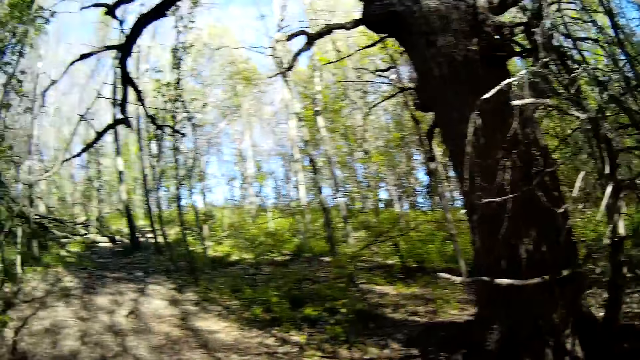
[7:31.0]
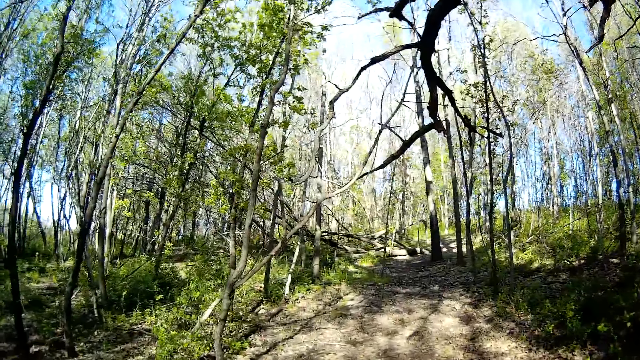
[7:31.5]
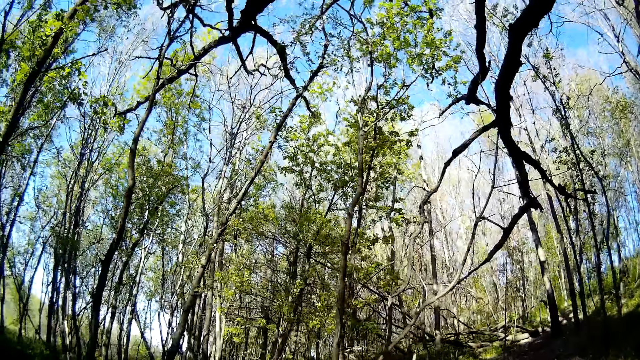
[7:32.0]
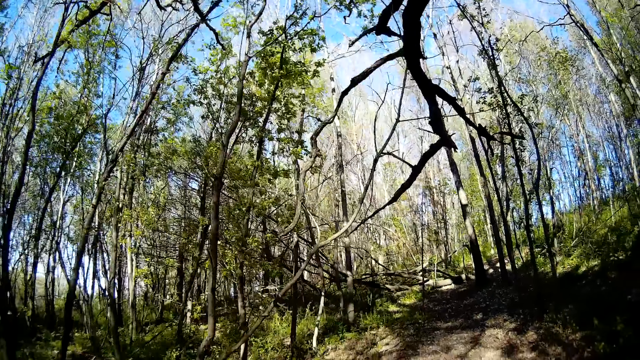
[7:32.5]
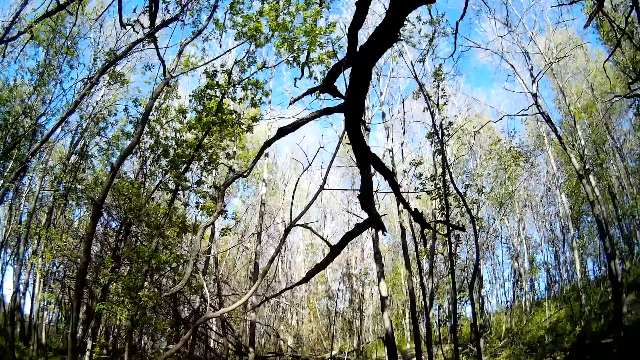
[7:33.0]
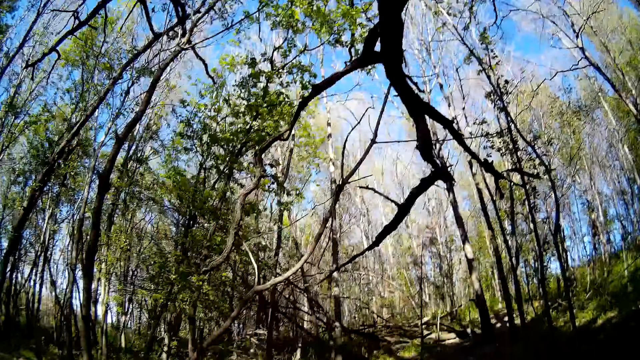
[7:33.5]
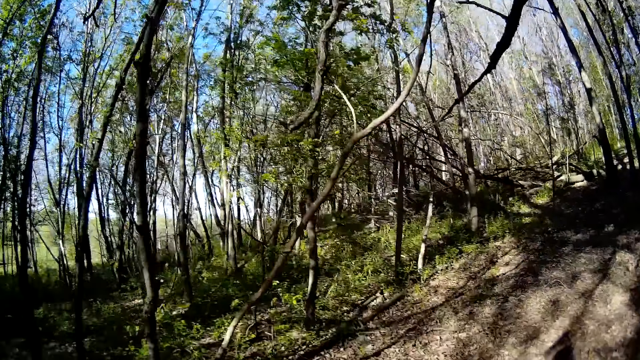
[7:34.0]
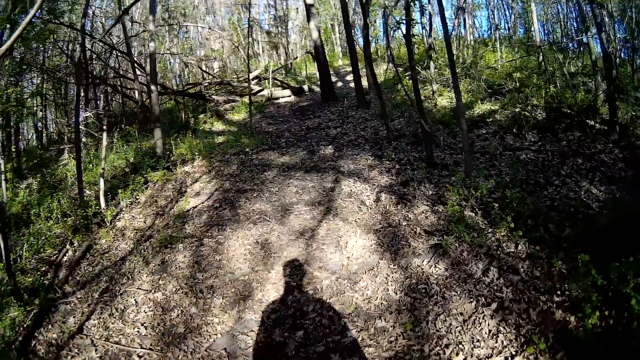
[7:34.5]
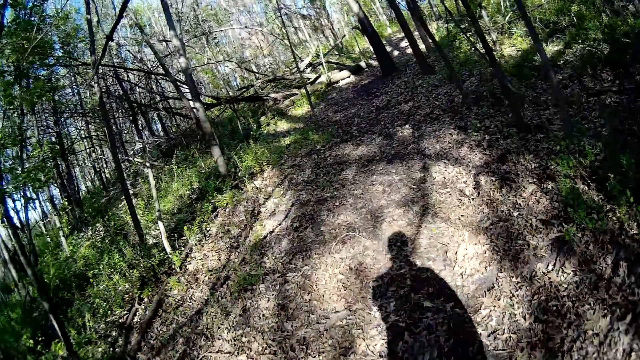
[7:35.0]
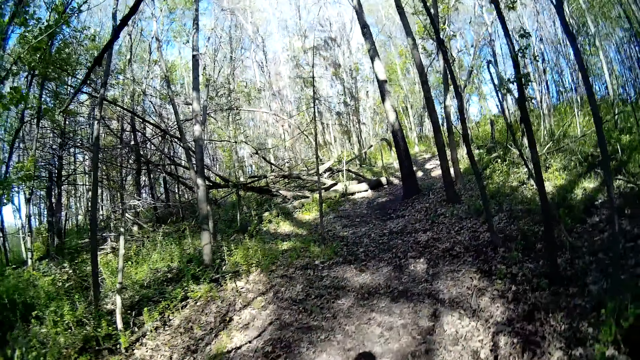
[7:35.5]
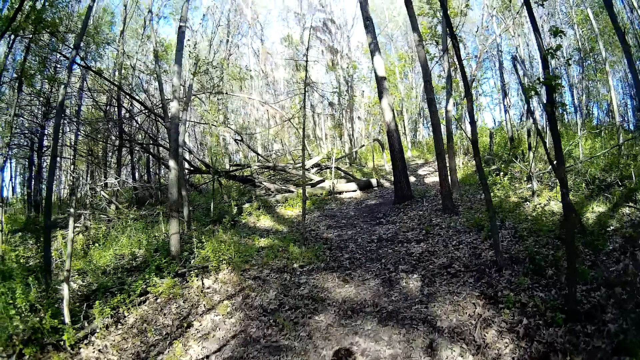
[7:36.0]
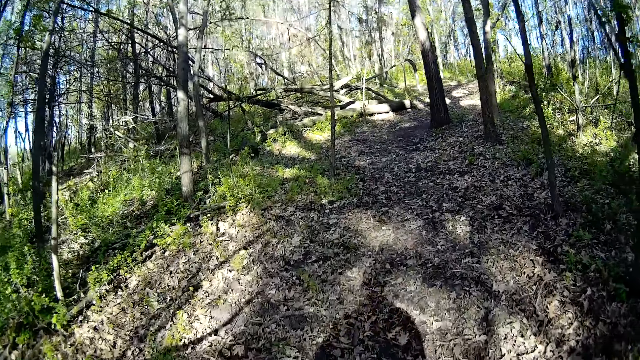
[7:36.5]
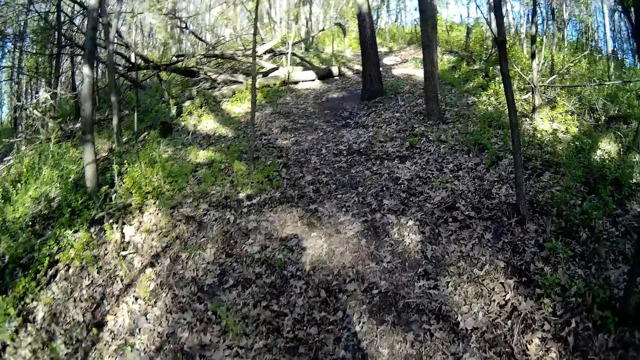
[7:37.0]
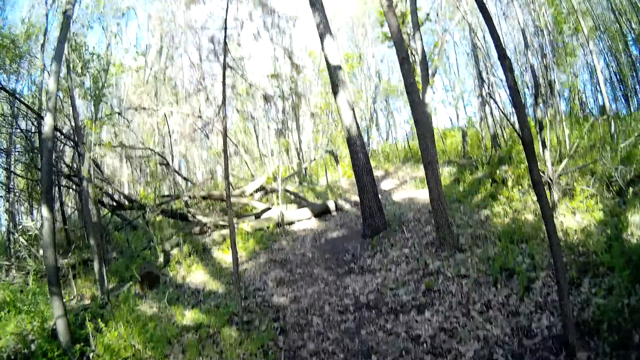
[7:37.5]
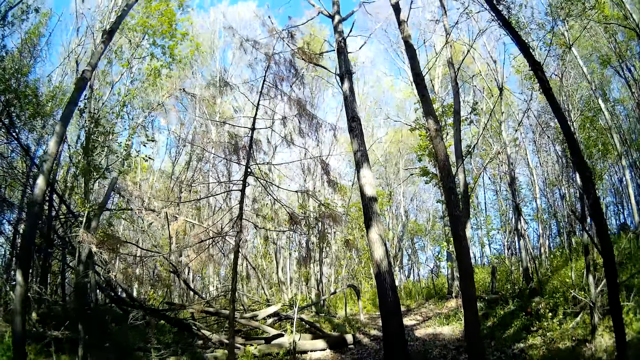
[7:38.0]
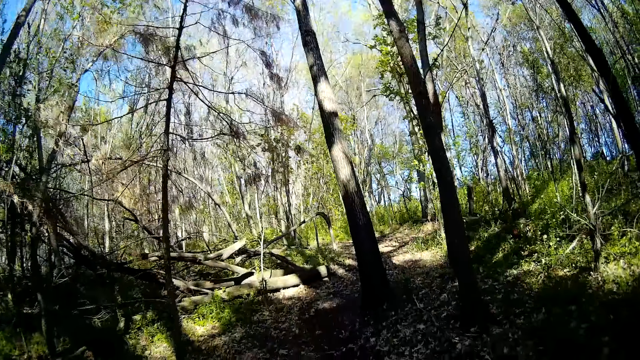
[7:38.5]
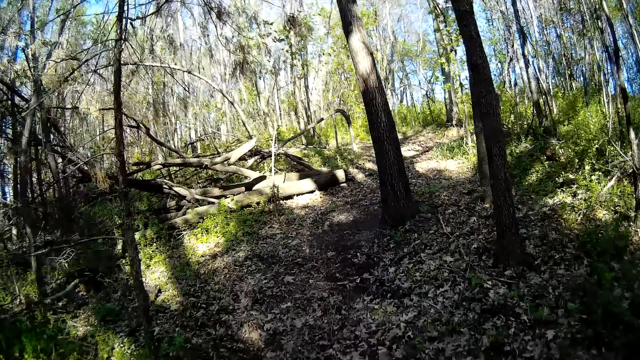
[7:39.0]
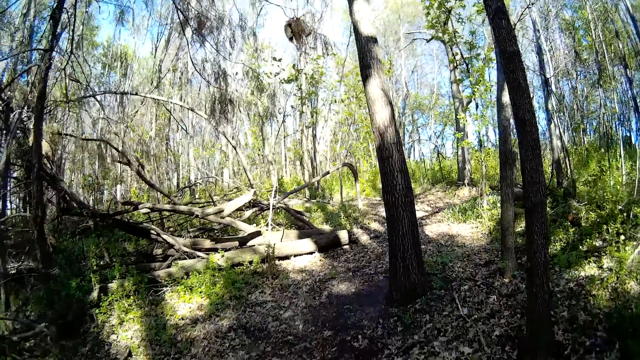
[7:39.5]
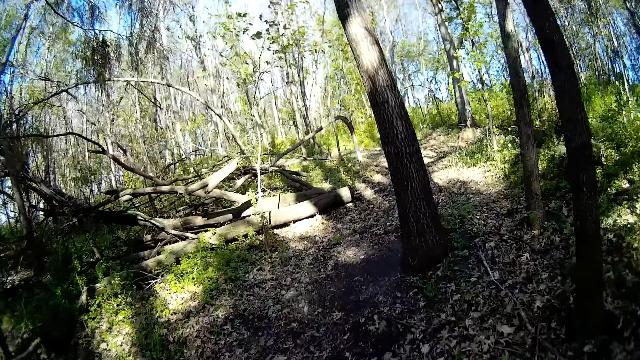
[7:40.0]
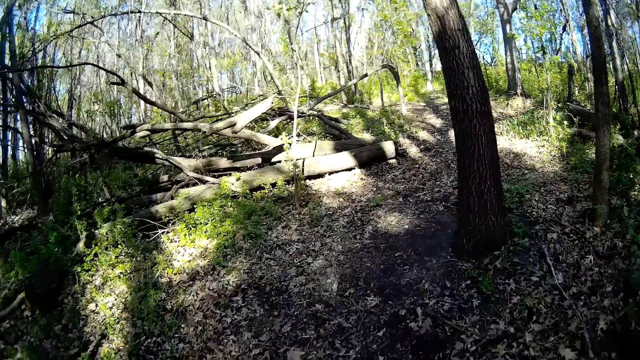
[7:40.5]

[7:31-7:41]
The camera wearer walks in the woods.

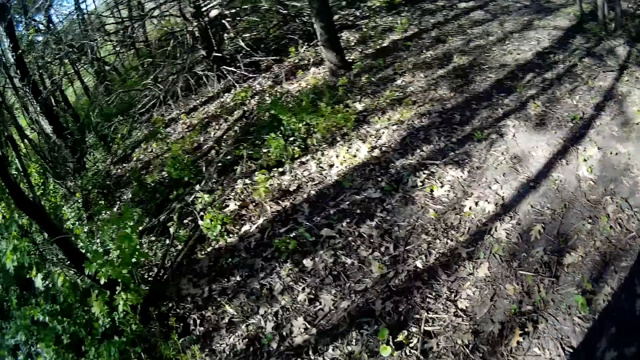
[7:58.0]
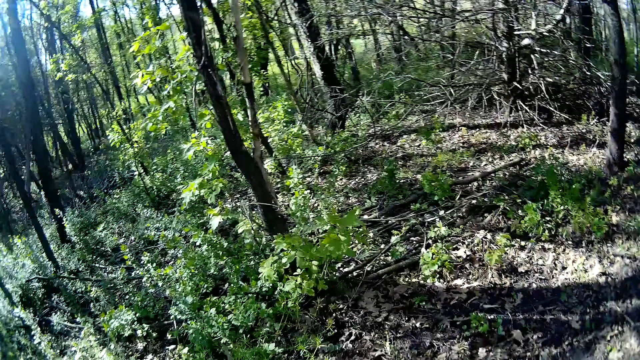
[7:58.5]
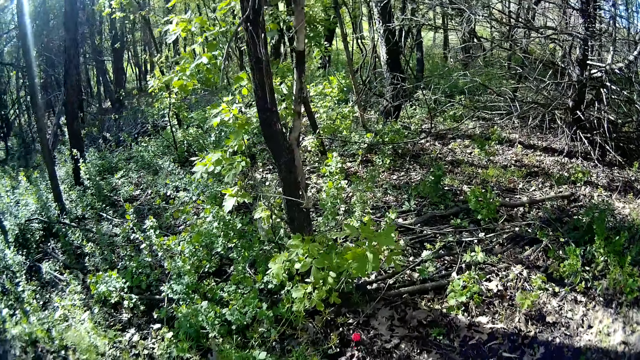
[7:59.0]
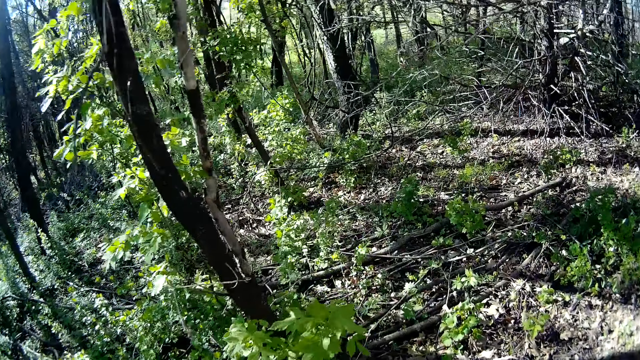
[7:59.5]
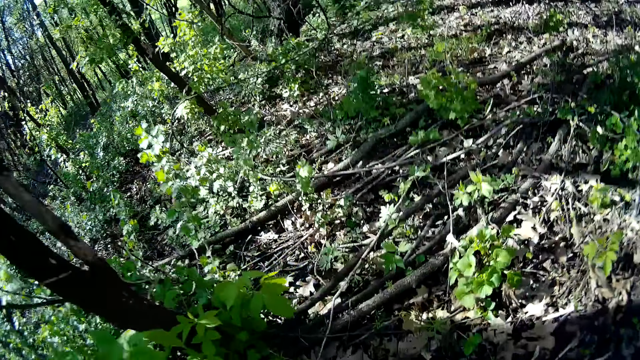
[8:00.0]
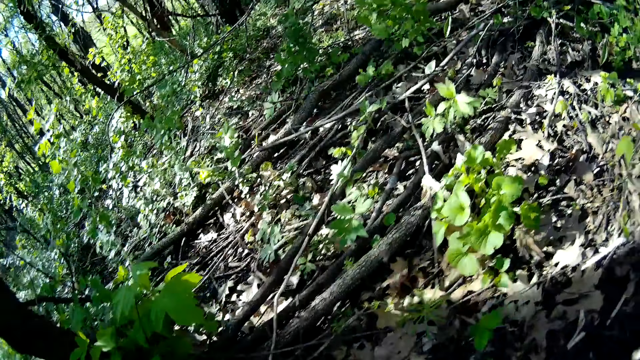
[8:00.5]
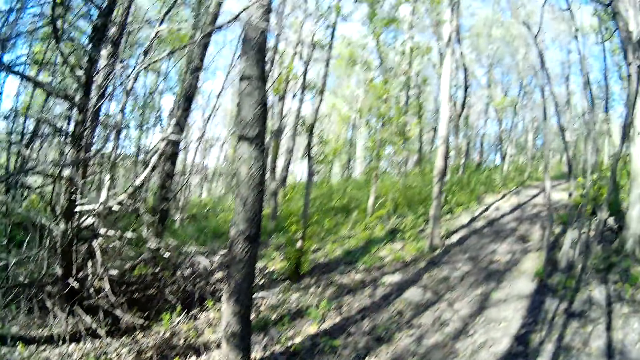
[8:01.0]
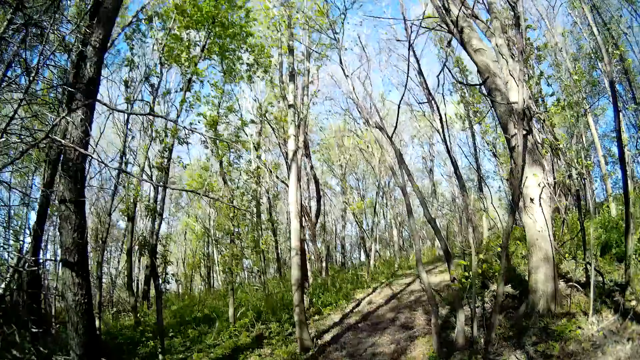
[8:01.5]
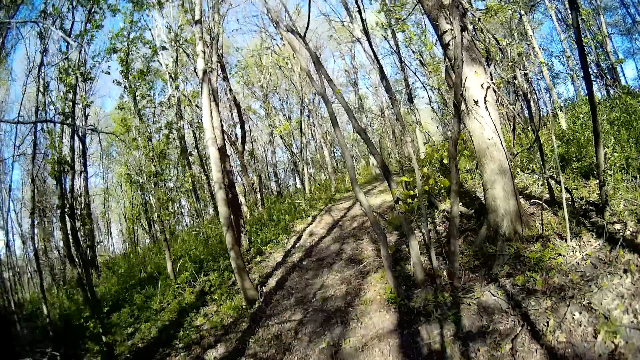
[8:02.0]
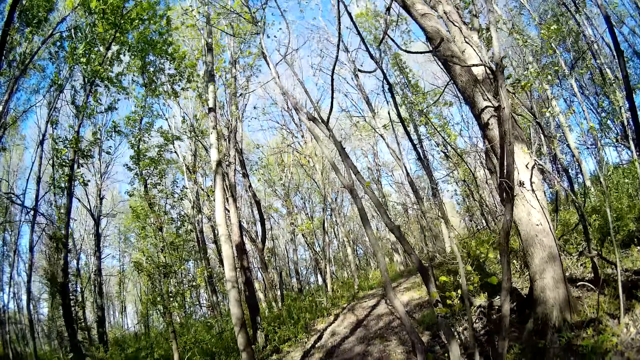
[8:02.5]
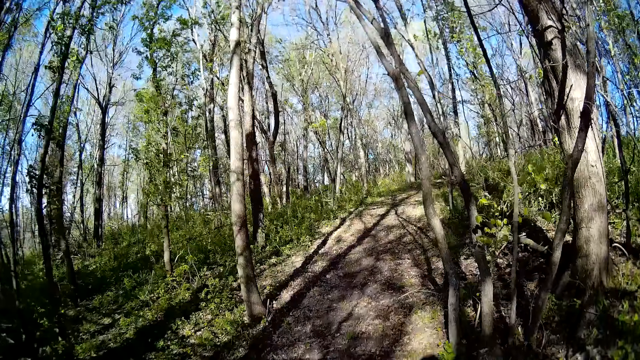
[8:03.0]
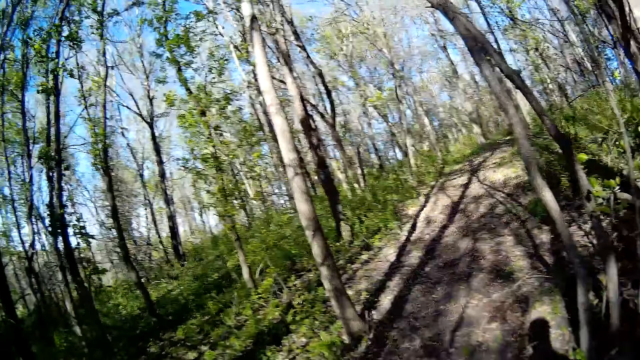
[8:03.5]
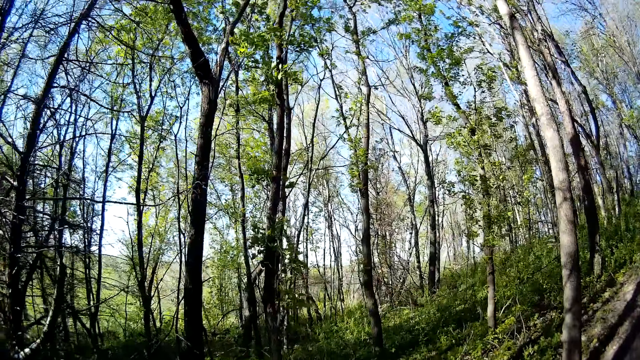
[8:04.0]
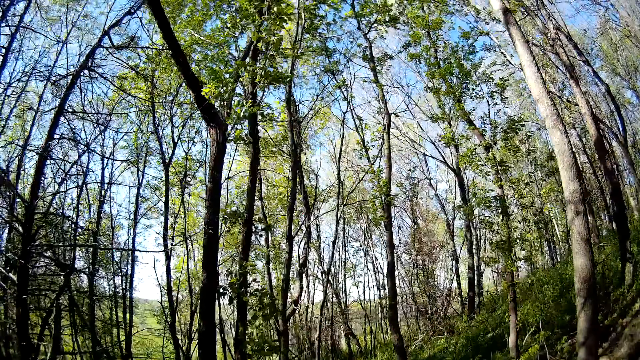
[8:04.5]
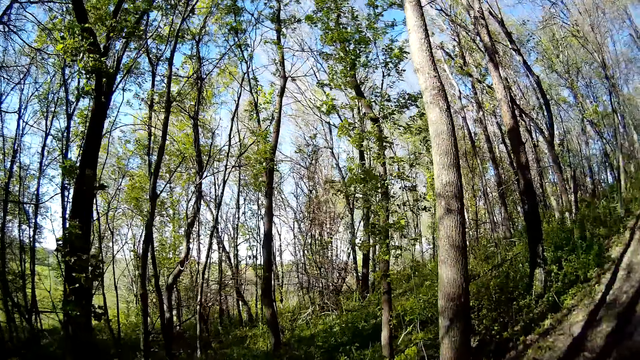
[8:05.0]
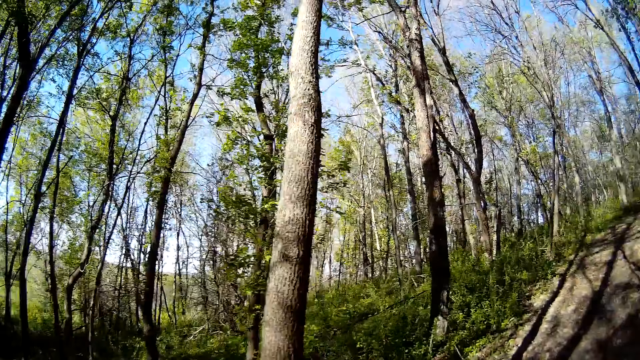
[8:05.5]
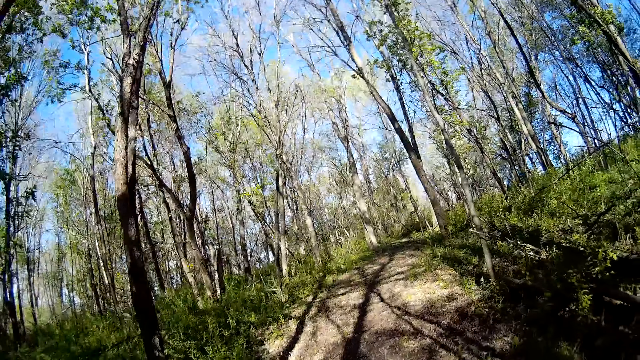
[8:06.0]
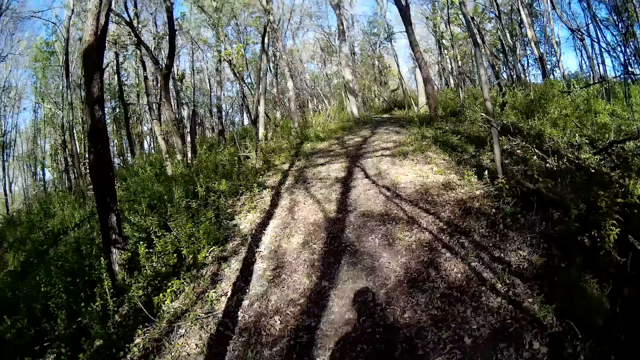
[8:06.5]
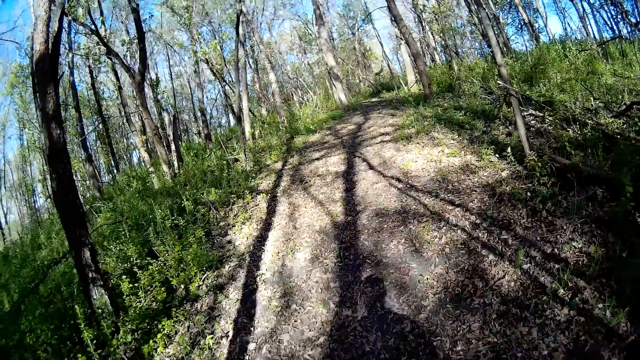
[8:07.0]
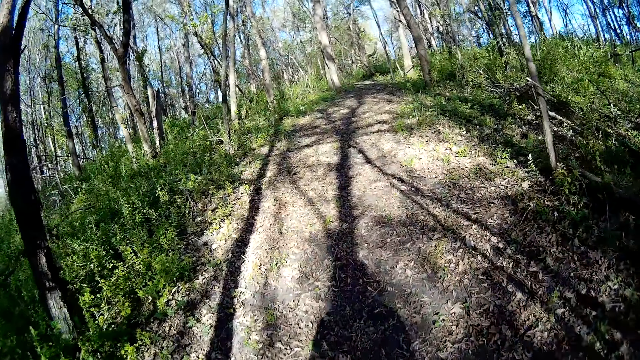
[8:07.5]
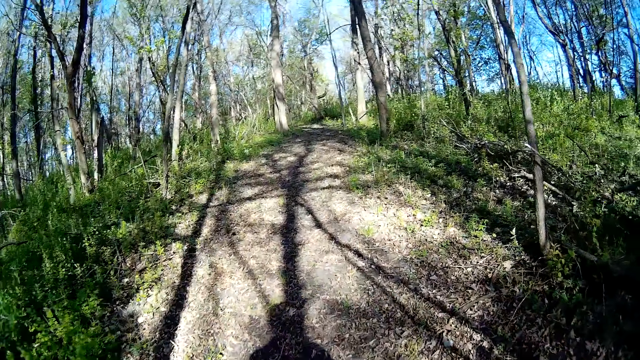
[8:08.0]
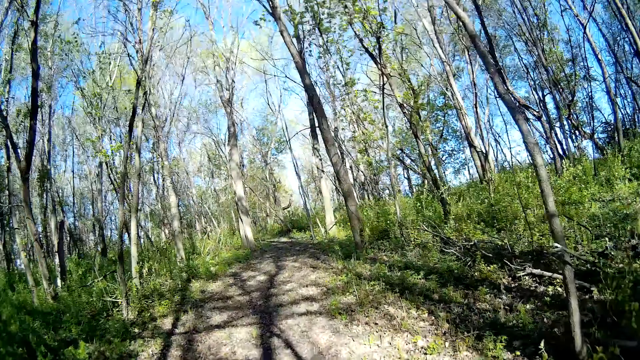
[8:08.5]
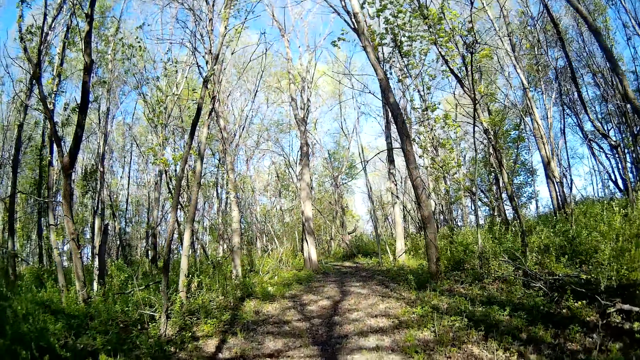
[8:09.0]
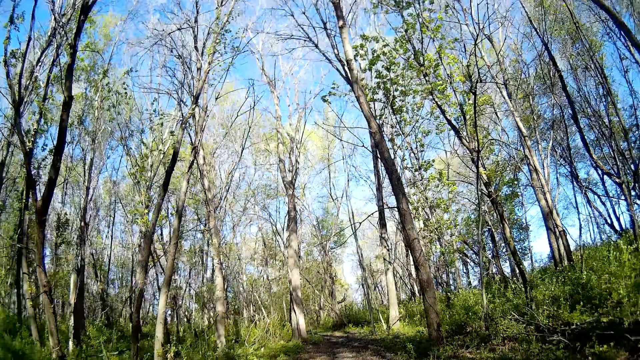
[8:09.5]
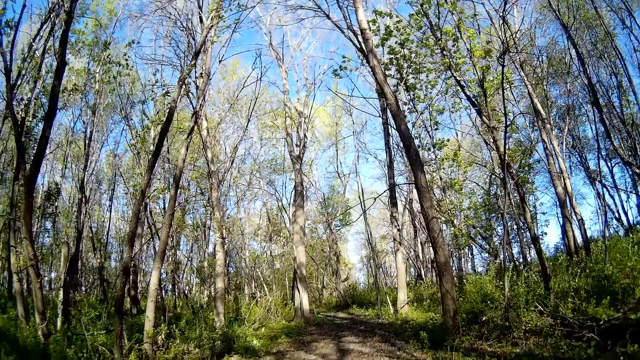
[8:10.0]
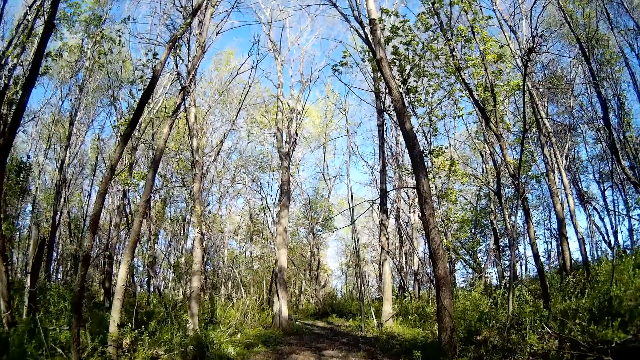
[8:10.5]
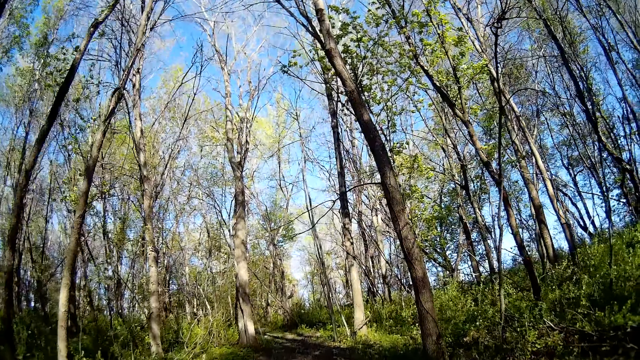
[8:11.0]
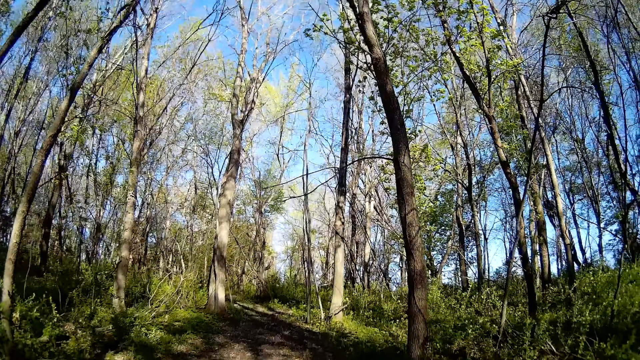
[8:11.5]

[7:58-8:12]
The camera wearer moves towards a tree. They walk in the woods.
